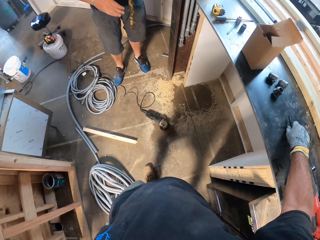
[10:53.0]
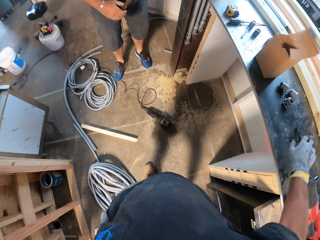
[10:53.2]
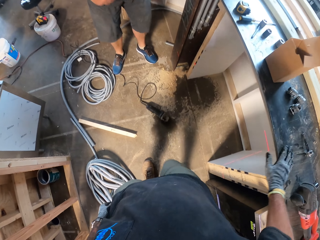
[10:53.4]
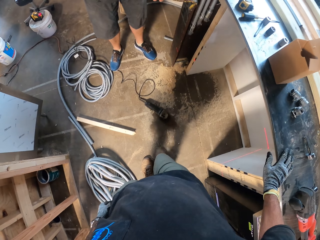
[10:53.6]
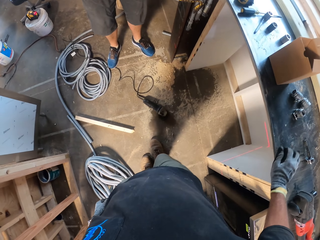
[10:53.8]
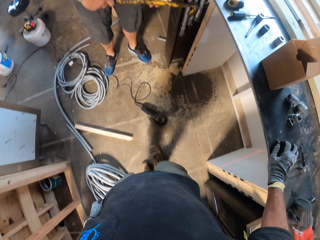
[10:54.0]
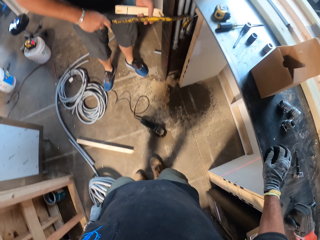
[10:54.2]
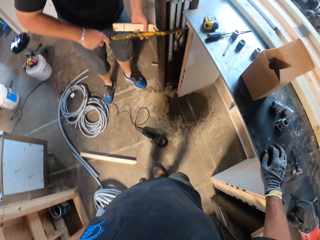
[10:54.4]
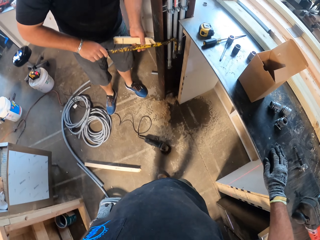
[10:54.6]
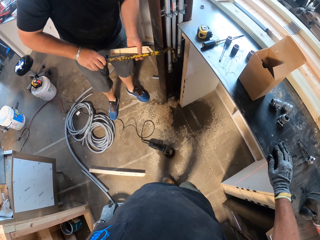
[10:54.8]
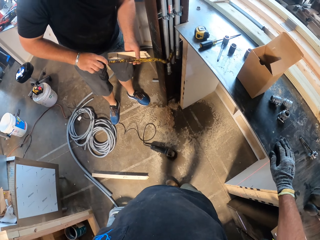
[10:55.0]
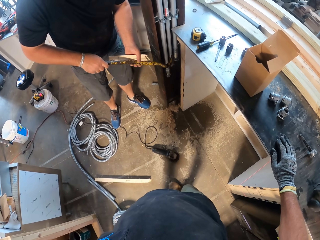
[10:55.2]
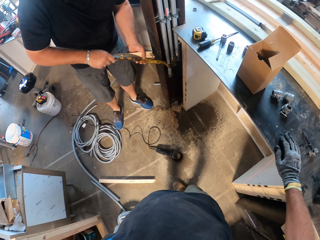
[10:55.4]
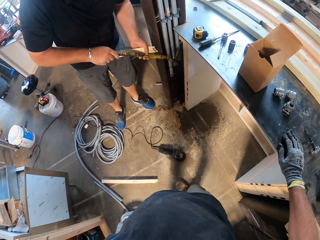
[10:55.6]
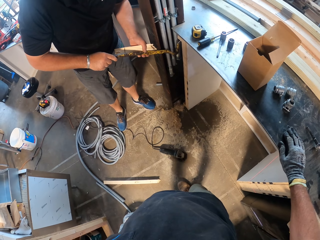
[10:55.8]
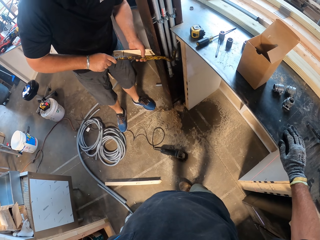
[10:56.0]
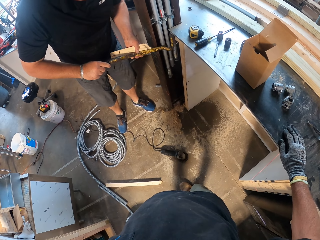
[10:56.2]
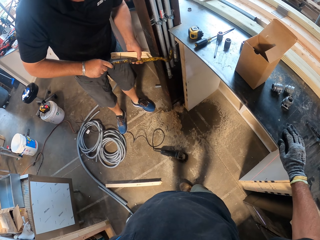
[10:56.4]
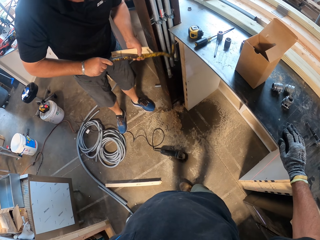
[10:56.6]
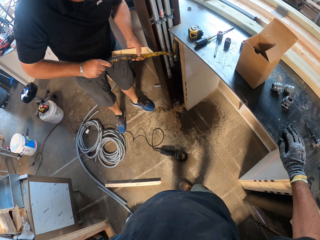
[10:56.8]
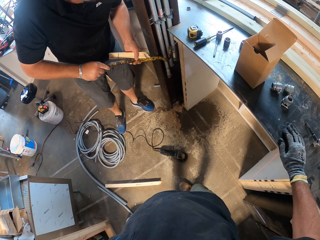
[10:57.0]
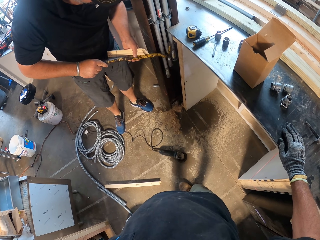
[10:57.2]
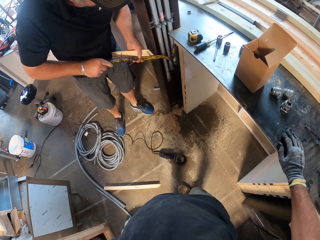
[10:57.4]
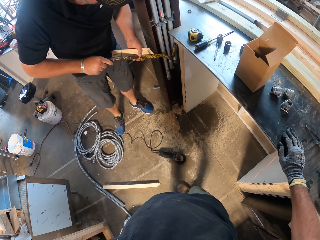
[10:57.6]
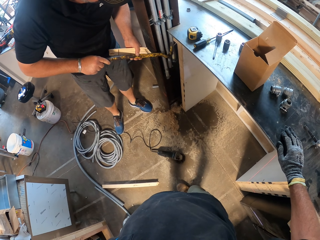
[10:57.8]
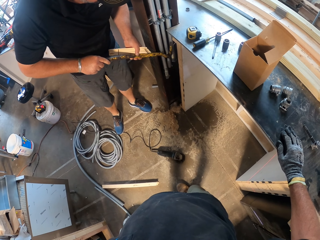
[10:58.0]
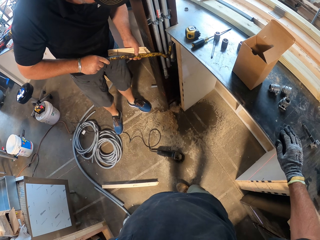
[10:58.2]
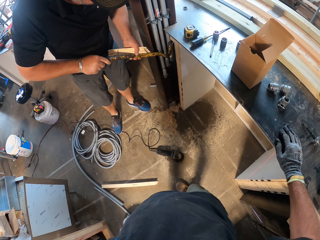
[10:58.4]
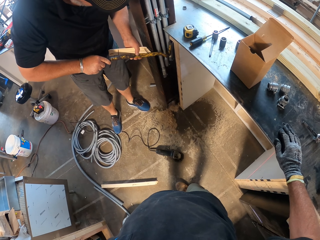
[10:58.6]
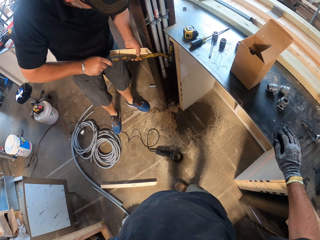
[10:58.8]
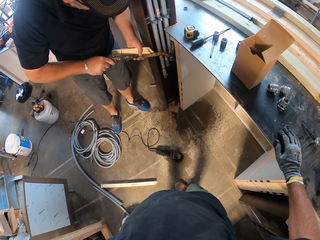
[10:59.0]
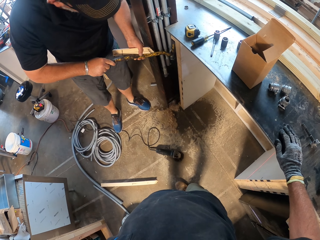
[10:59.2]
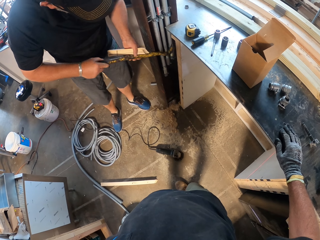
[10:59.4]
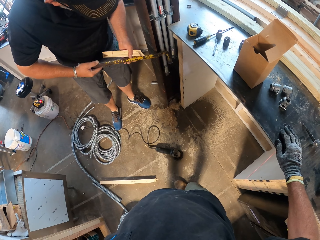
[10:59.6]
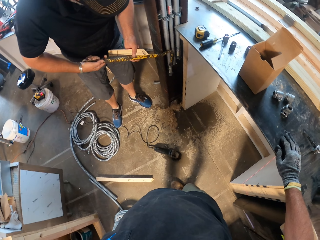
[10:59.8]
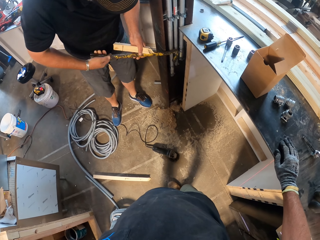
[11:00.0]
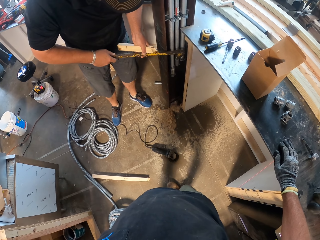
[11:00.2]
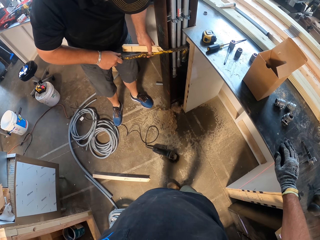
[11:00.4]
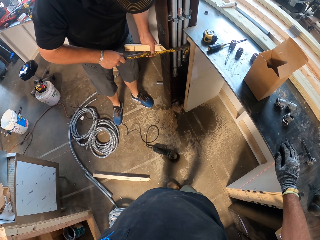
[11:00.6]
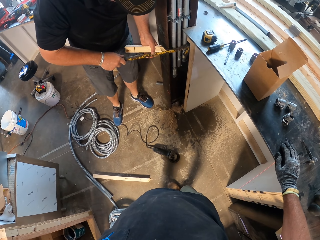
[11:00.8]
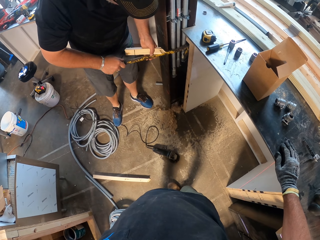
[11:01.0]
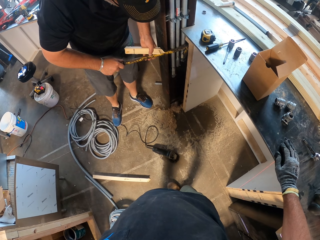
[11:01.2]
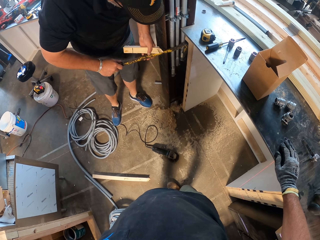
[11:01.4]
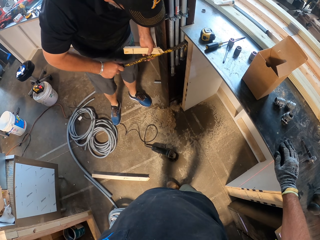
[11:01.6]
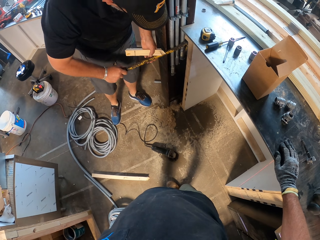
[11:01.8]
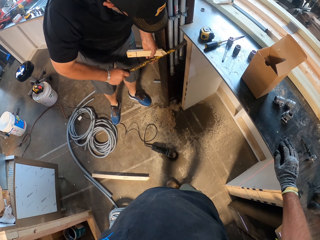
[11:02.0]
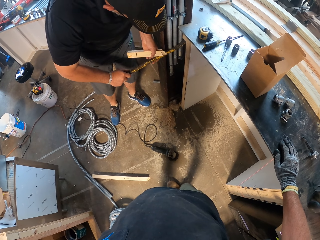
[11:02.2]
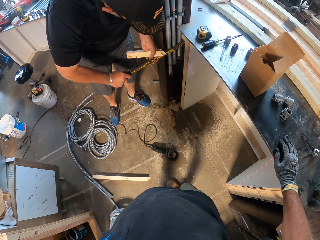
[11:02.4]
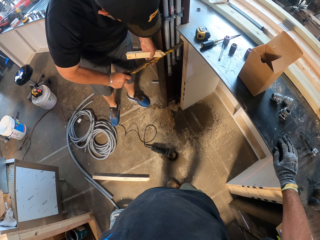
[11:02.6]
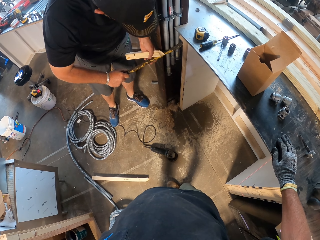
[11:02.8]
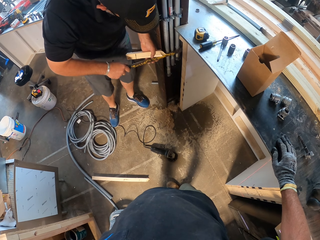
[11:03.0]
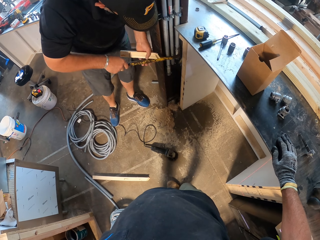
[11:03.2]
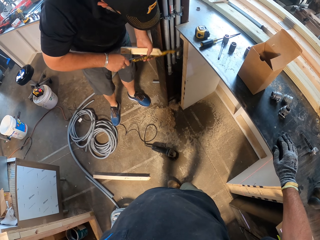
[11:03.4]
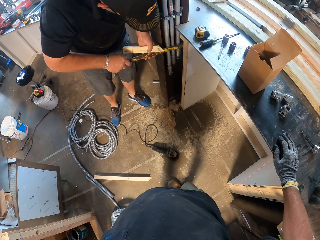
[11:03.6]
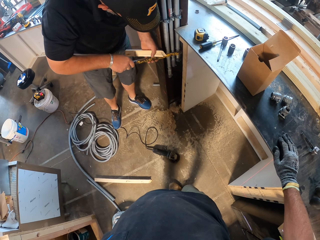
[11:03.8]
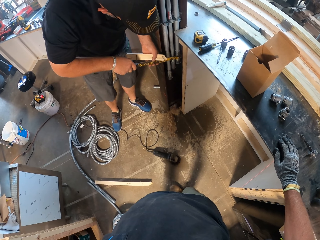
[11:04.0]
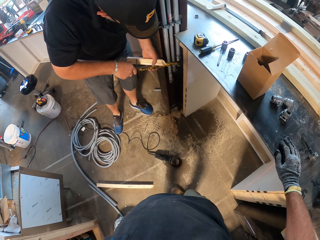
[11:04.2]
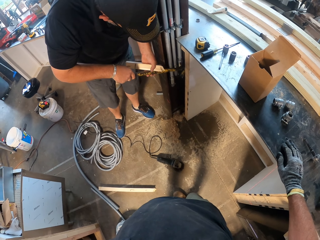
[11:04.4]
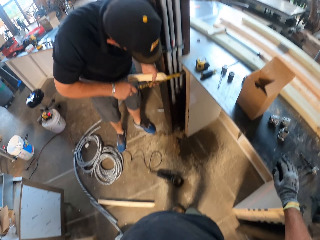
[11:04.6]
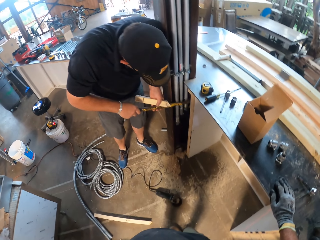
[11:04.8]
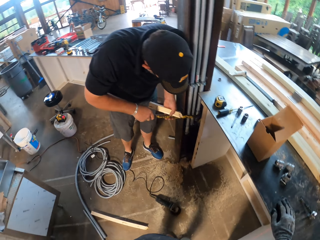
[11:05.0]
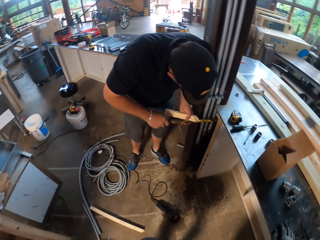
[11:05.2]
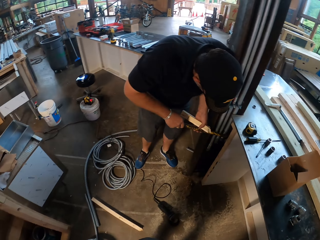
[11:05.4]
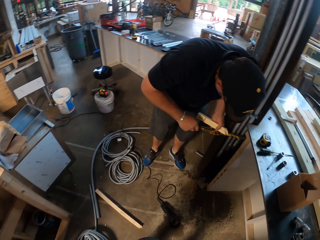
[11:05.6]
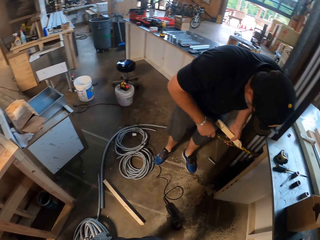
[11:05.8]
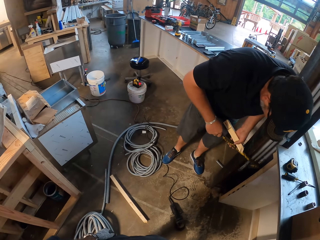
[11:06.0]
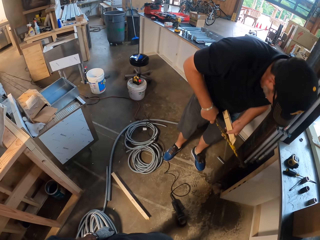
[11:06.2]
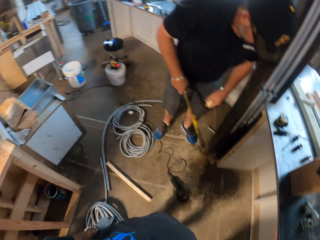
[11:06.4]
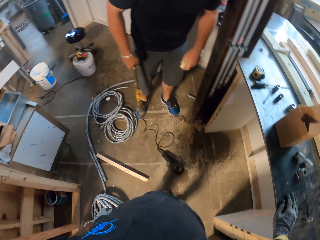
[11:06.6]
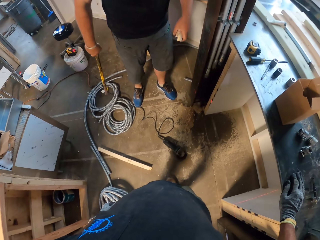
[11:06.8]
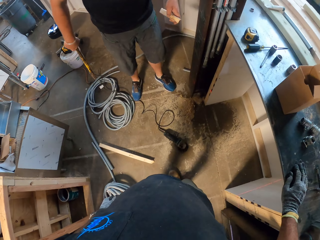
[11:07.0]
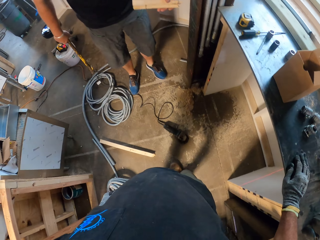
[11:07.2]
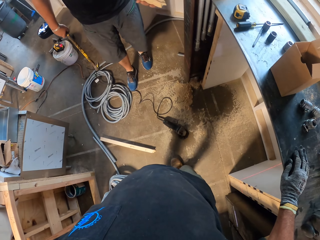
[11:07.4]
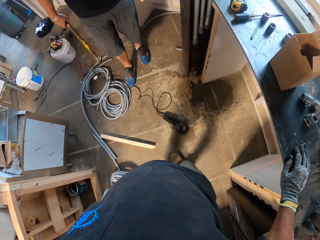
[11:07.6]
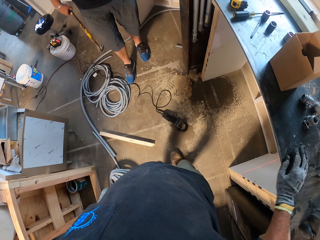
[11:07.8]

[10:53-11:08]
The camera wearer puts a drill bit on the table. They pull the nail. The man hits the table with a crowbar. The man pushes the nail with the crowbar. The man pulls and removes something. The man hits the table with the crowbar. The camera wearer looks at the room.

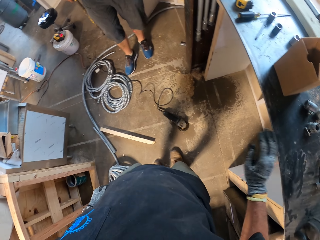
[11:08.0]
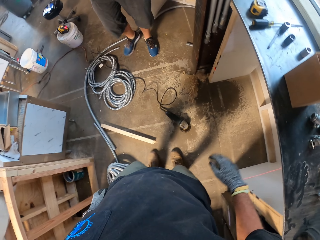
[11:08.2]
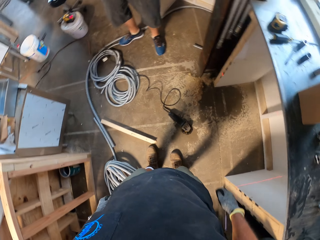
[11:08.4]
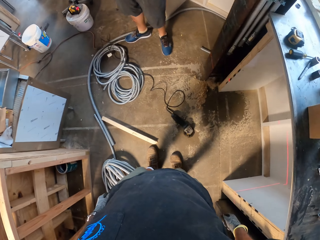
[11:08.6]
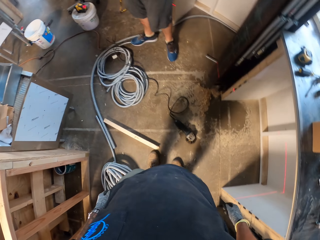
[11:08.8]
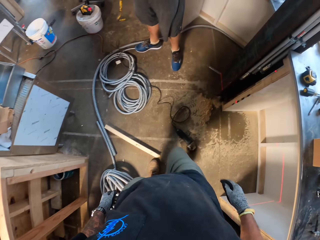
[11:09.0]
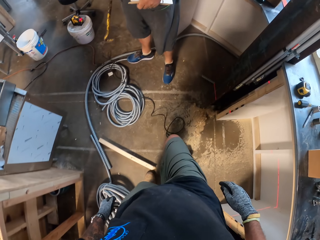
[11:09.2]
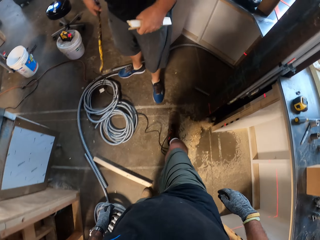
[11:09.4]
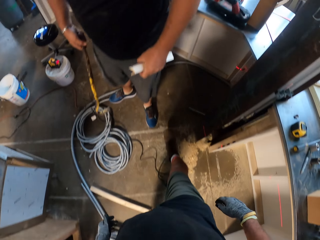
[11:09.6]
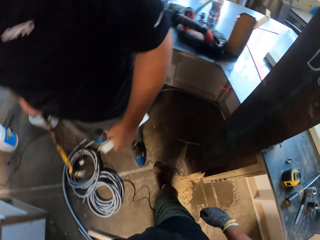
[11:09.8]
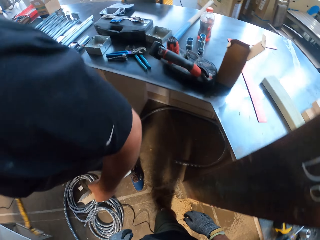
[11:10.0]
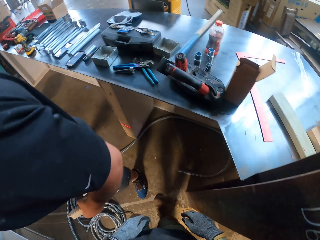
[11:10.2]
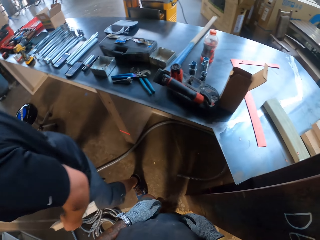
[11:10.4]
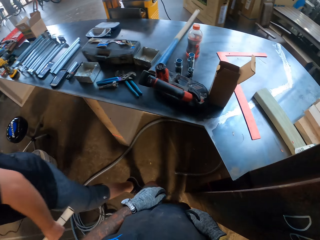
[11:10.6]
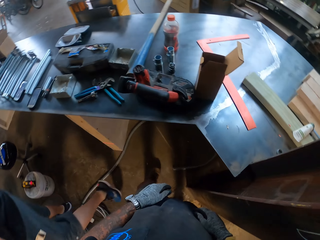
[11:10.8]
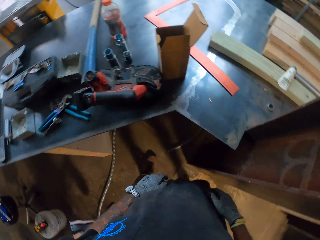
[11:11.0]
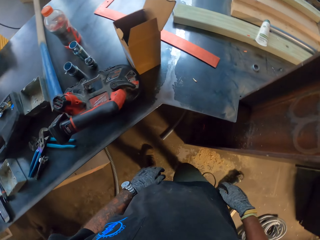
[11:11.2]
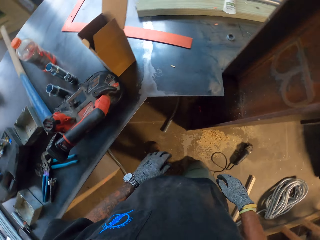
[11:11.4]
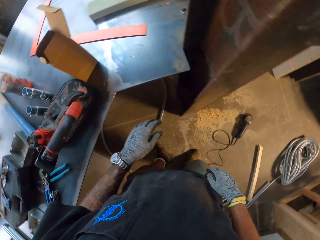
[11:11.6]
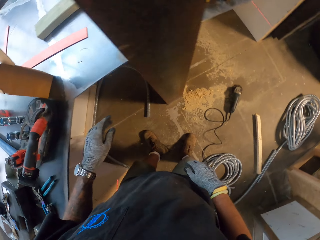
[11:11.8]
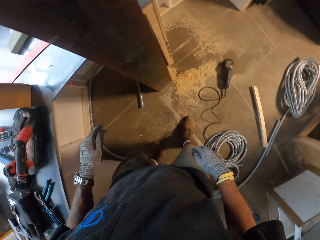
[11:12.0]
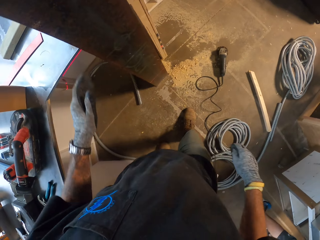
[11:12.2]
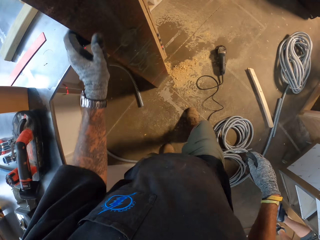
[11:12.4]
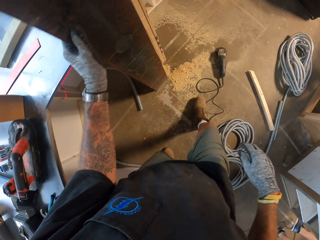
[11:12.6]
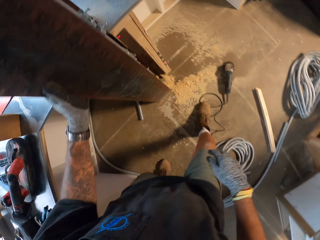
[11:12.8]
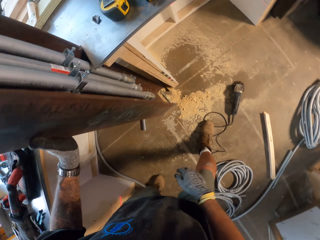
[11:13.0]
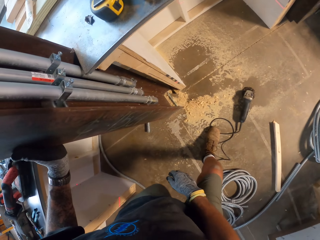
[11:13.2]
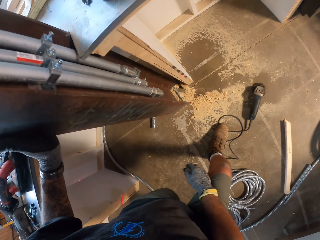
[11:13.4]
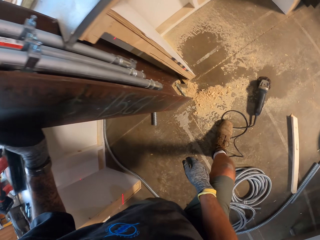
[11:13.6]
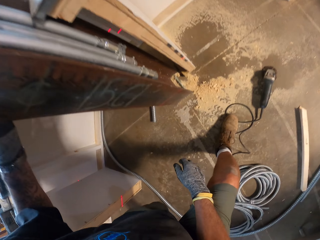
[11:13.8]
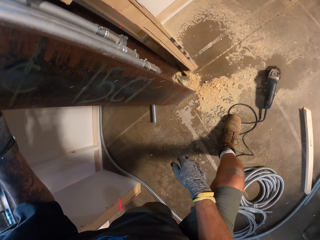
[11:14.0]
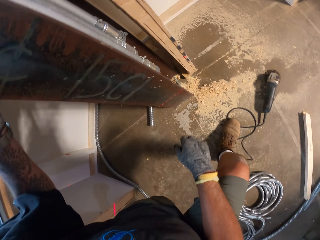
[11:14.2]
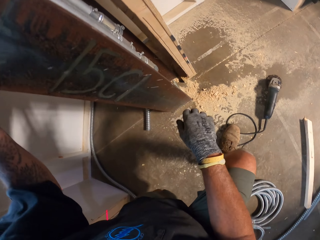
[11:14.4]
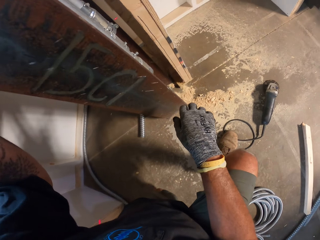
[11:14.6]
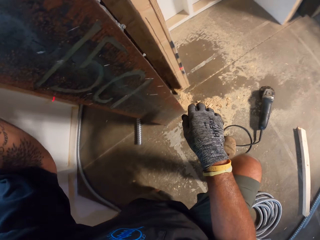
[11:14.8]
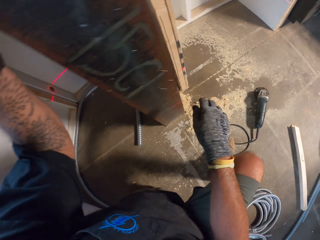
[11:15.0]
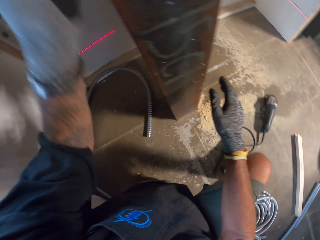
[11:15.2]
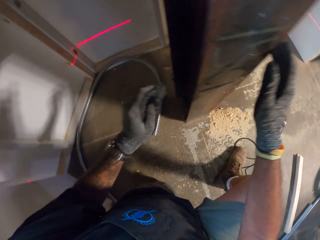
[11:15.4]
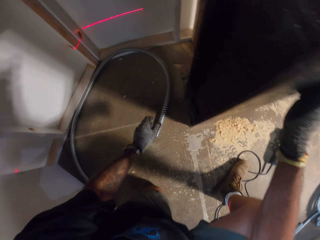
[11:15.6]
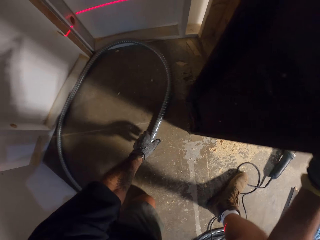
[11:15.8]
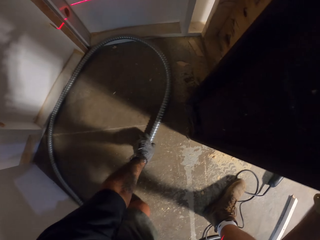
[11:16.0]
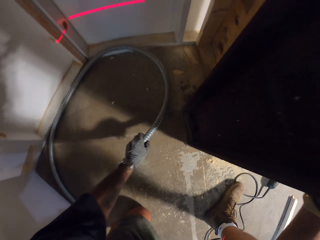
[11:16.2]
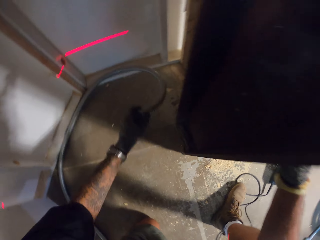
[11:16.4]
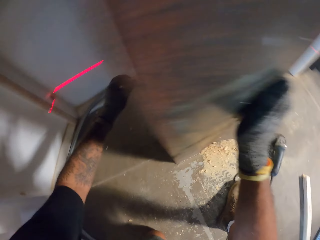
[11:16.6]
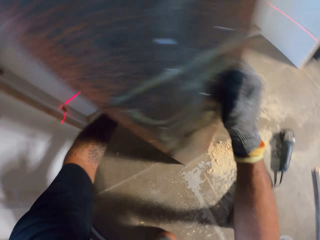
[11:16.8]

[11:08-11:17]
The camera wearer walks around the room. They bend on the ground and pick up the pipe.
